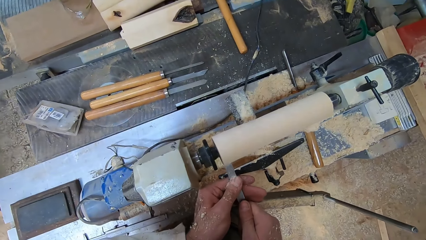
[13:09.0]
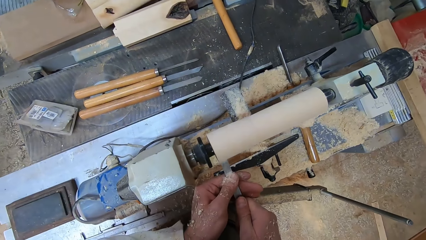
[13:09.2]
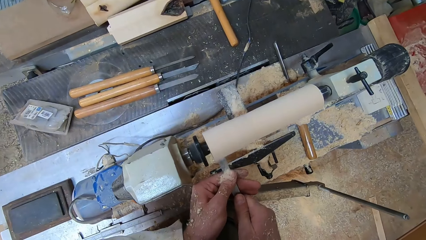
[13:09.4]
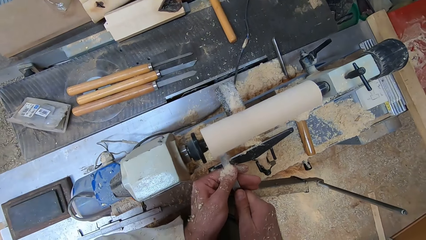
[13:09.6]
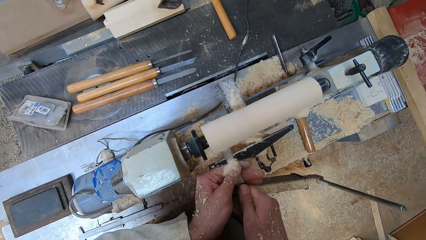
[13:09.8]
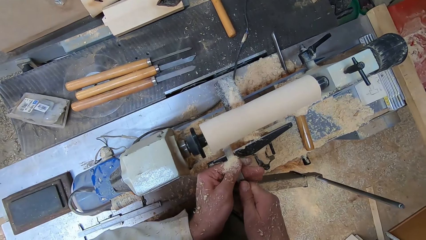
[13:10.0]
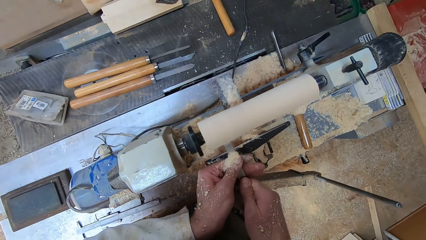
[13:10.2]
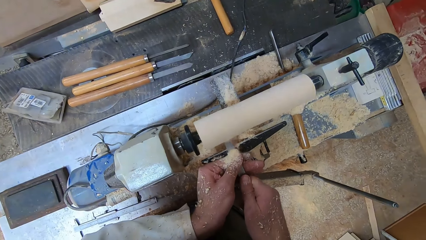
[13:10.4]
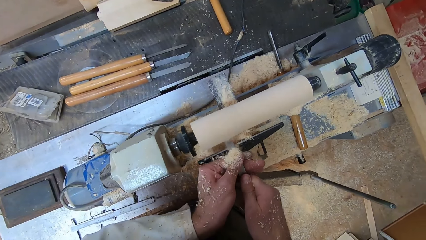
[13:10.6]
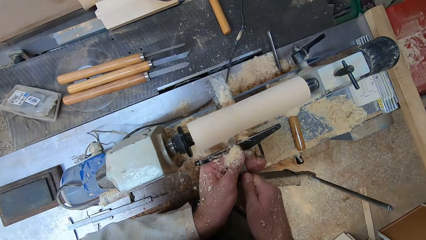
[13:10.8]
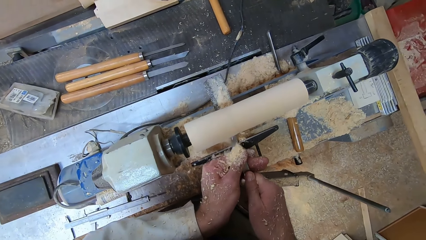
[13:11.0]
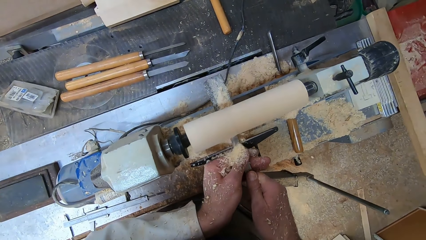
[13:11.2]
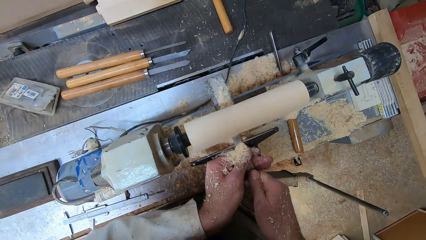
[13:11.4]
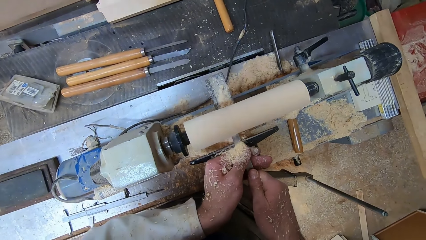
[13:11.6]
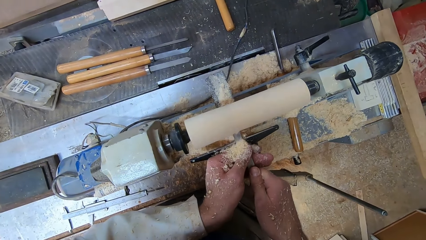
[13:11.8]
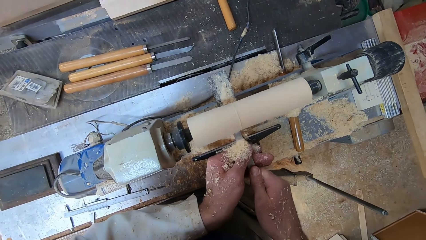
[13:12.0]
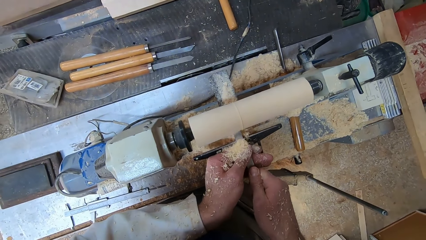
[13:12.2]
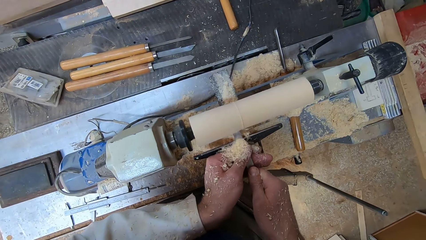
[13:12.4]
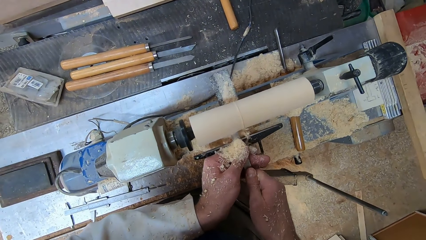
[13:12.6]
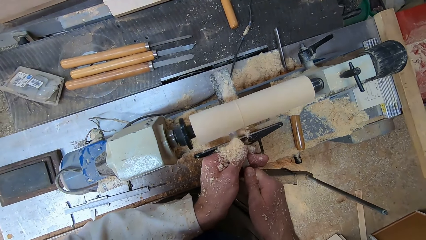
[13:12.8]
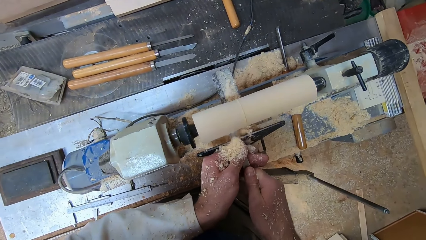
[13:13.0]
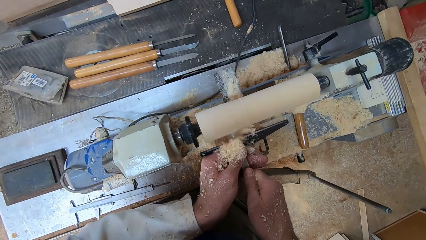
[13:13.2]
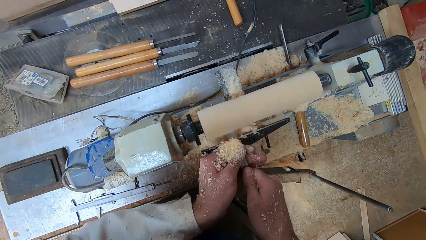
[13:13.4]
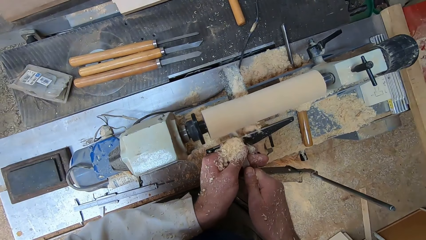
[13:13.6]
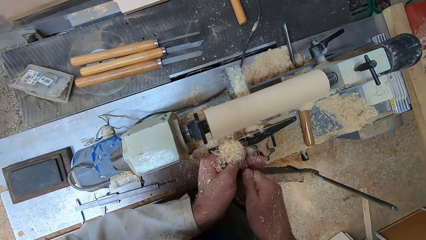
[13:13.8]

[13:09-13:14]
The camera wearer carves wood.

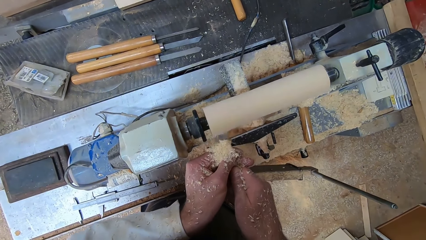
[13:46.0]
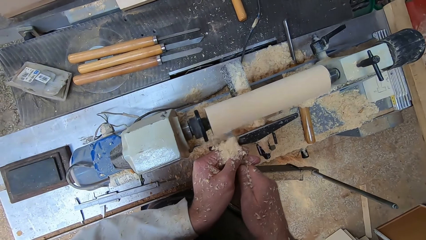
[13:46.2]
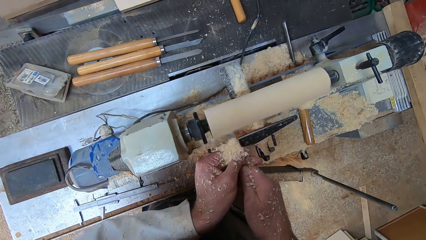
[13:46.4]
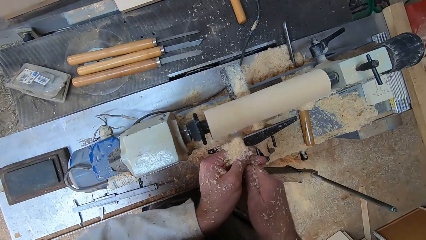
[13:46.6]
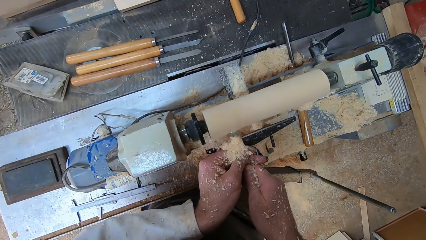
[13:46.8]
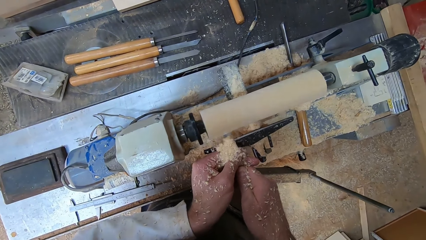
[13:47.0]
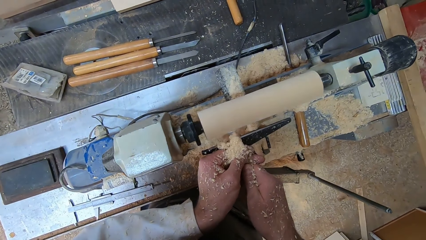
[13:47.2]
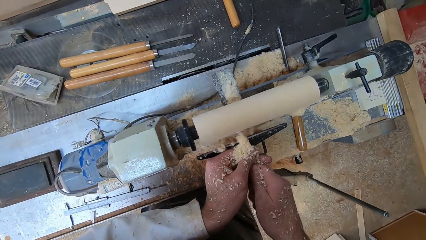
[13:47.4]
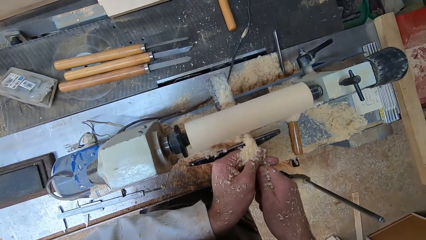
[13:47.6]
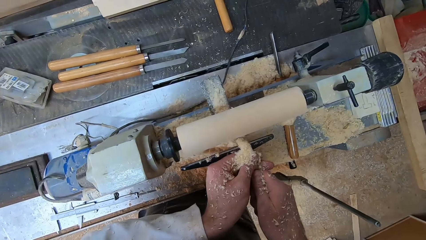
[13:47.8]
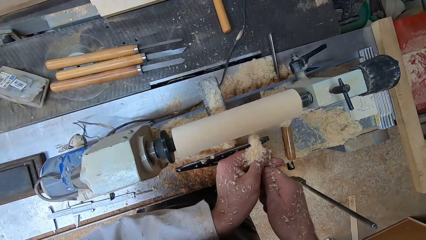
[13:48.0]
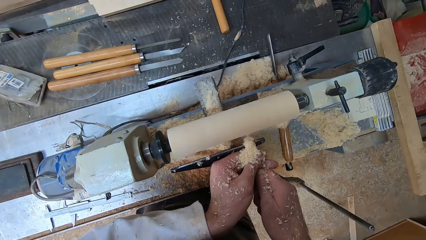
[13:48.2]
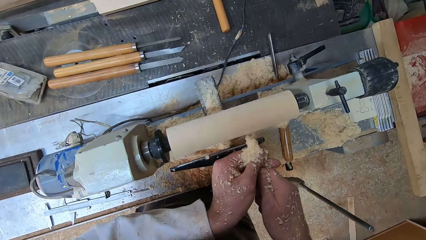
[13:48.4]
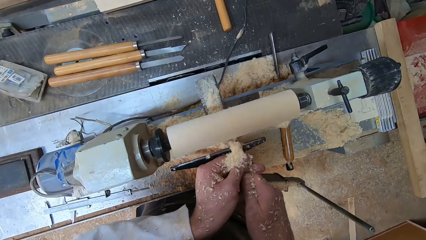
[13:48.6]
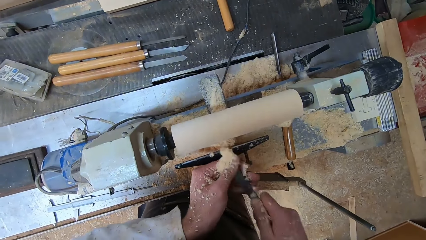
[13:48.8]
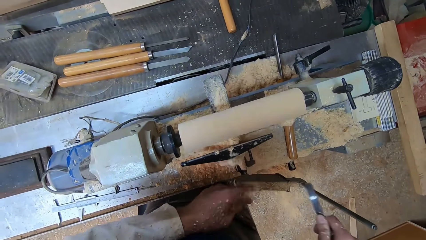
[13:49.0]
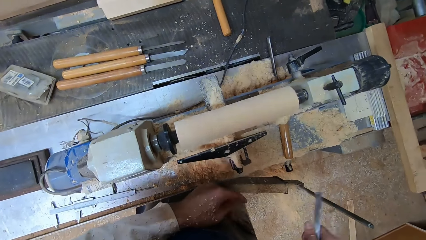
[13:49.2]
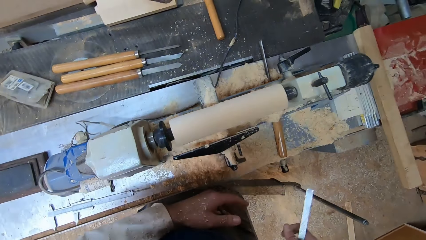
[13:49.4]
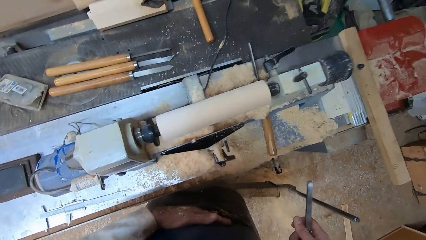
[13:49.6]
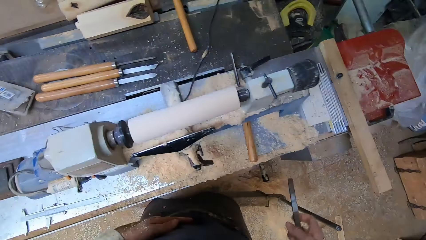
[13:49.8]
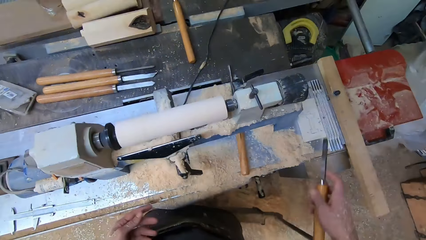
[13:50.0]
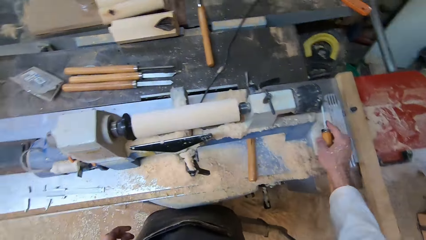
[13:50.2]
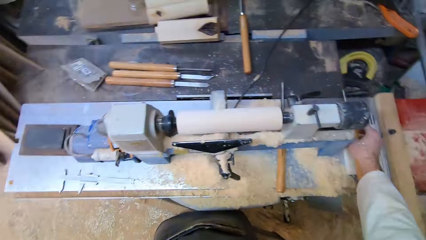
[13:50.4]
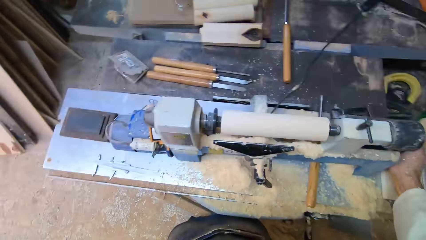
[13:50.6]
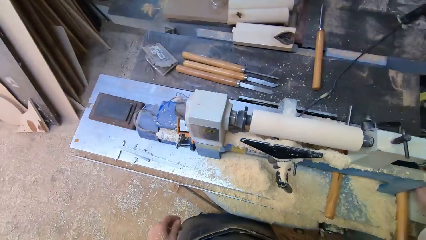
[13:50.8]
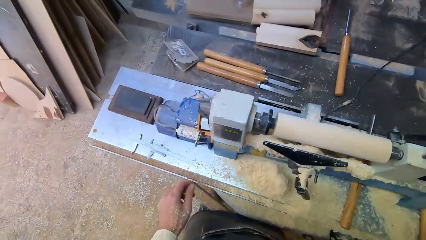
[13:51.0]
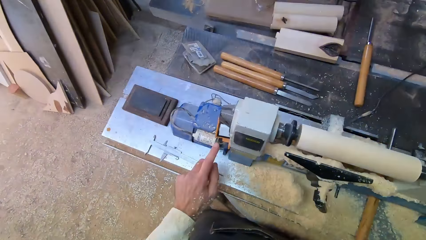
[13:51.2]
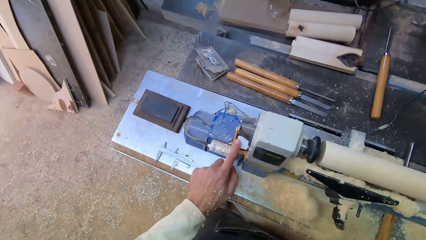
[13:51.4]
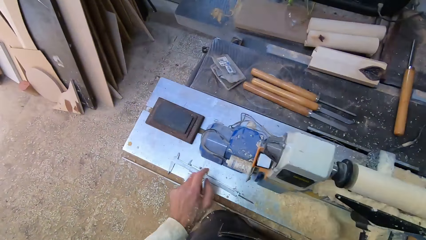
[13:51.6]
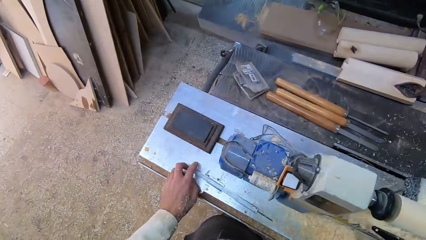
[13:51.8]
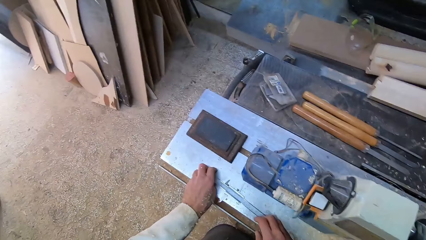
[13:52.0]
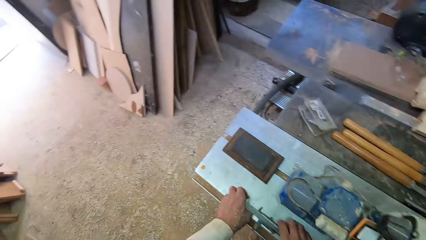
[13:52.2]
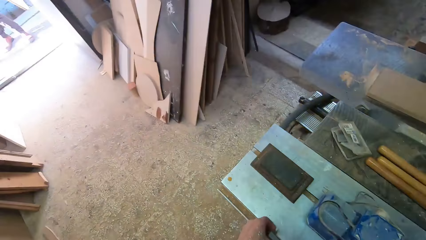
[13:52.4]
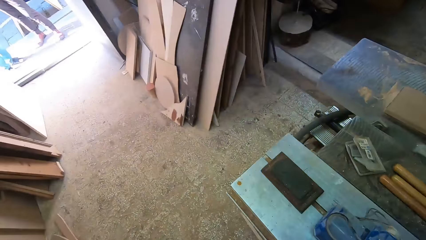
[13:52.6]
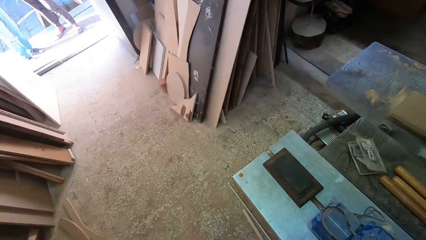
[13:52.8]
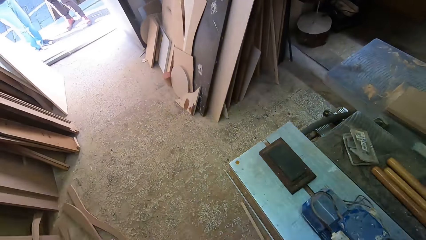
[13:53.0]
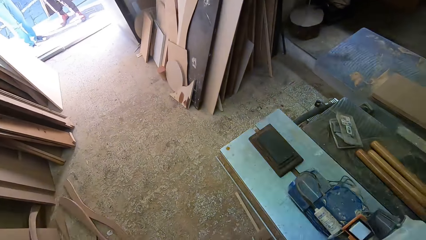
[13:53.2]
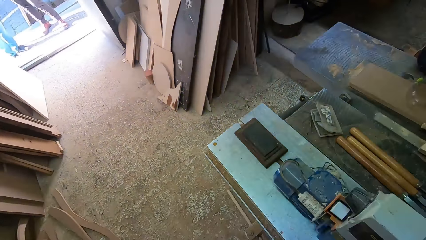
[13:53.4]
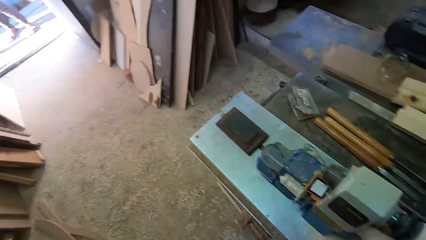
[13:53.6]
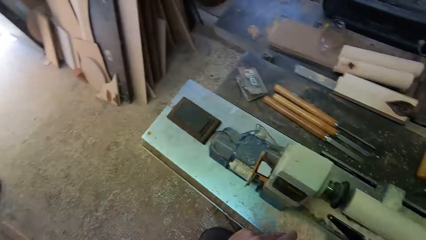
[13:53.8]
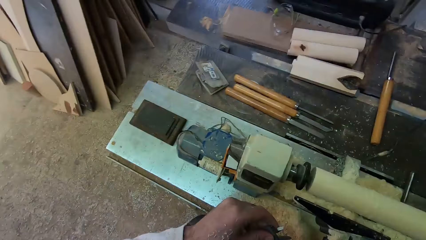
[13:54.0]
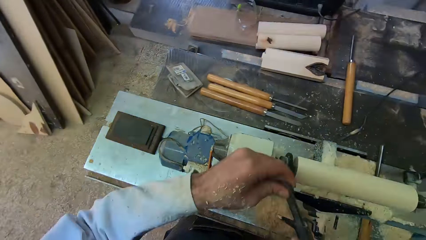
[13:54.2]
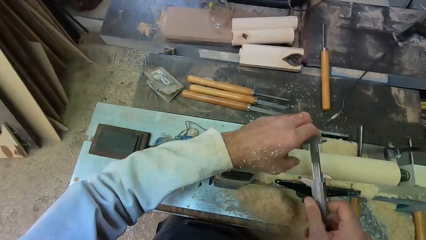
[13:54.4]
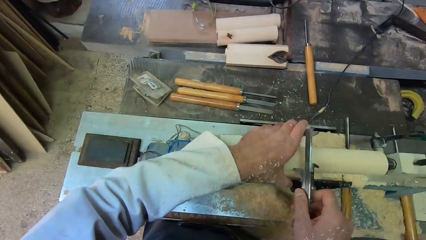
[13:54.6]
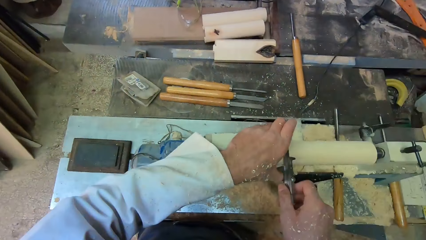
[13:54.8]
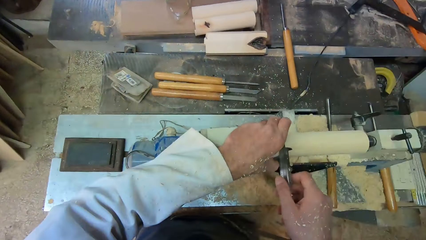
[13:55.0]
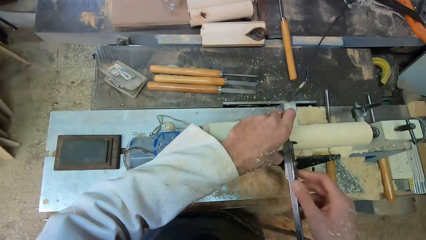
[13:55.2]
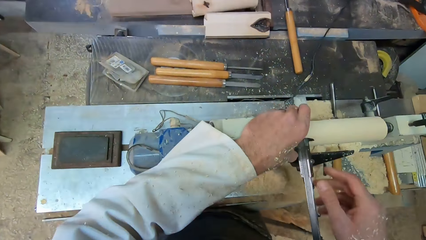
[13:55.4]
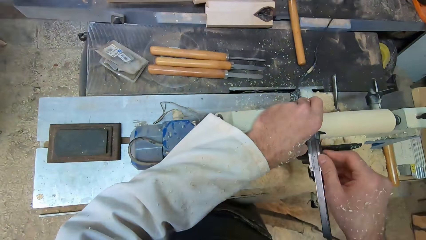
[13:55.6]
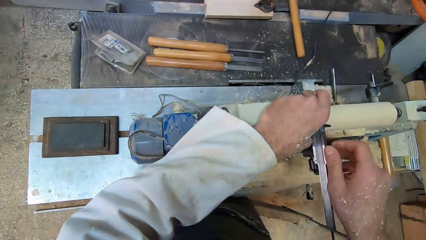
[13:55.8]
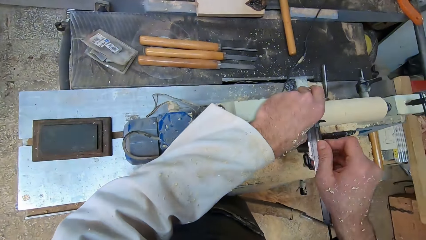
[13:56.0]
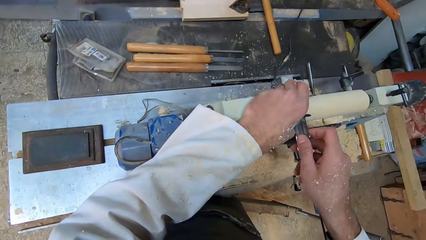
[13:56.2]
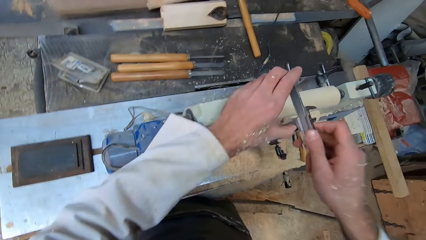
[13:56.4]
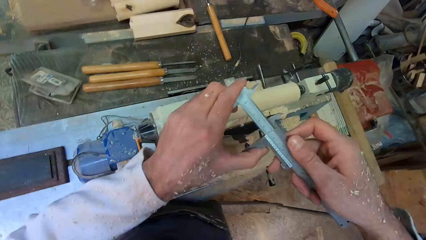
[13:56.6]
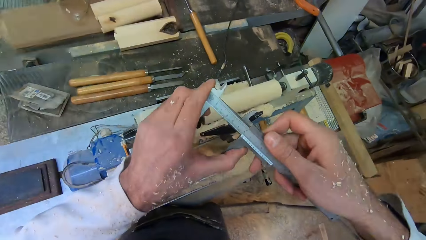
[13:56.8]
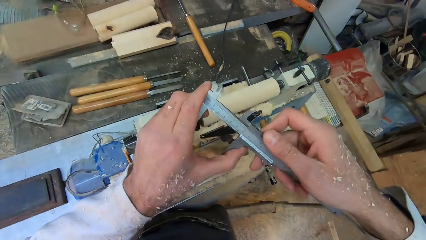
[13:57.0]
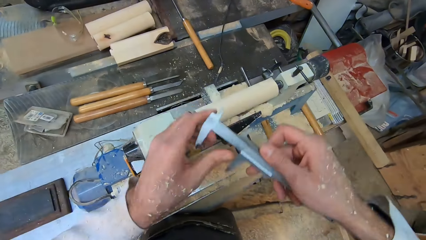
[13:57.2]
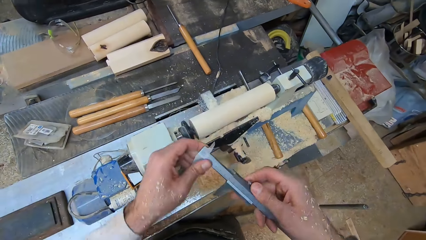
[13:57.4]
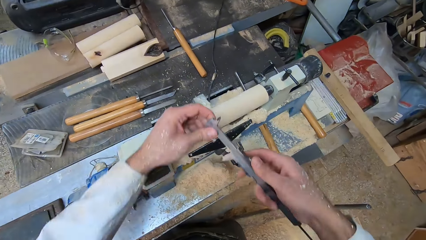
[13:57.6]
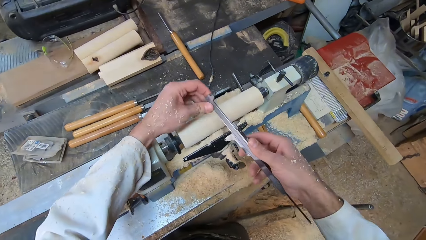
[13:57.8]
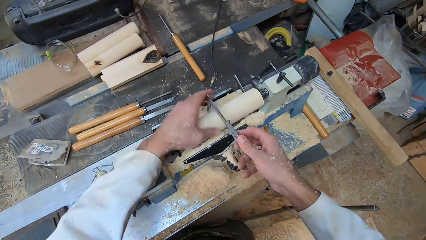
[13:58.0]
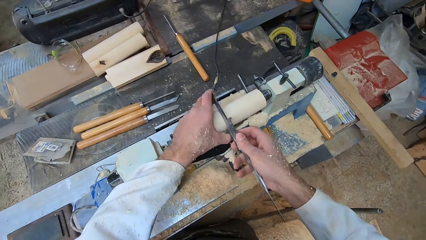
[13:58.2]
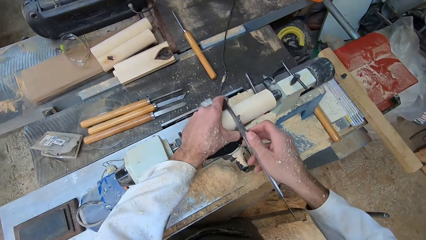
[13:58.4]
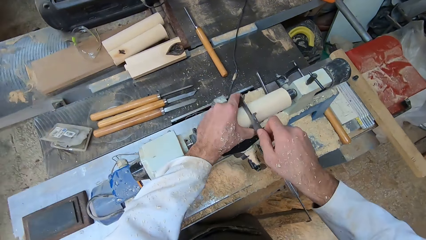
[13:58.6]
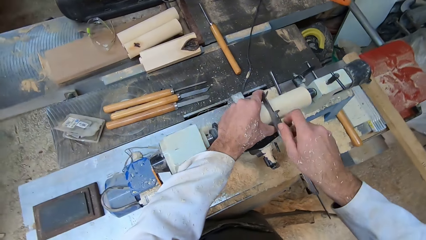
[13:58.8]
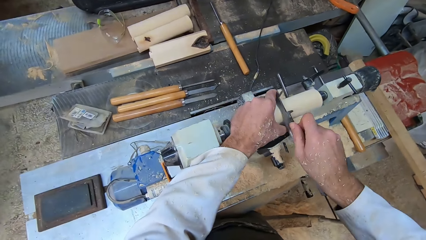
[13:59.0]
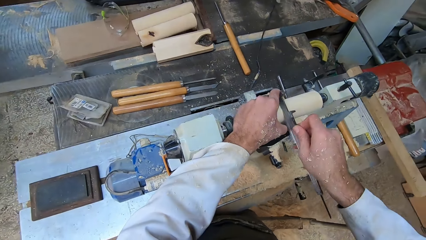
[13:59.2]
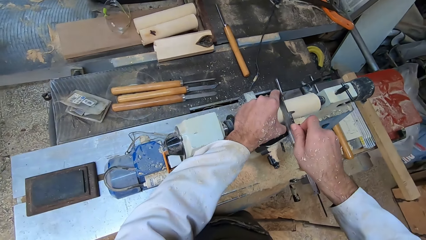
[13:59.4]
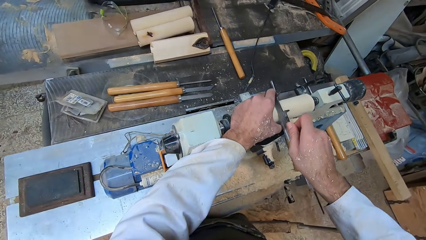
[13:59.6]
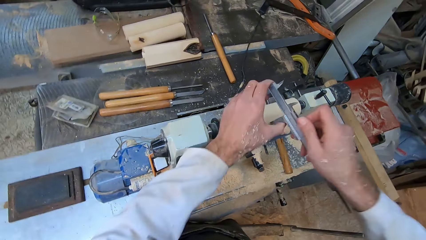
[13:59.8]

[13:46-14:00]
The camera wearer dusts sawdust off his left hand. He drops the chisel on the lathe machine with his right hand. He pushes a button on the lathe machine with his left index finger. He turns the lathe machine off. He picks up a Vernier Caliper with both hands. He places the Vernier Caliper on the piece of wood. He takes dimension of the piece of wood with the Vernier Caliper. He takes the Vernier Caliper off the piece of wood. He looks at the caliper measurement. He places the Vernier Caliper on the piece of wood. He takes dimension of the piece of wood with the Vernier Caliper.
